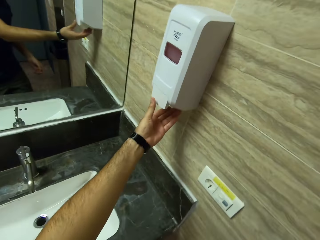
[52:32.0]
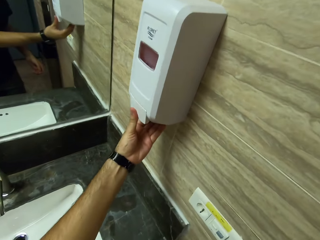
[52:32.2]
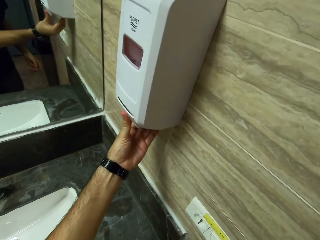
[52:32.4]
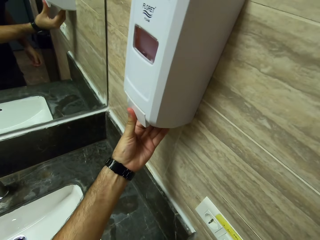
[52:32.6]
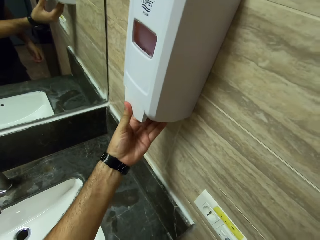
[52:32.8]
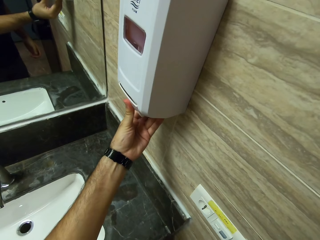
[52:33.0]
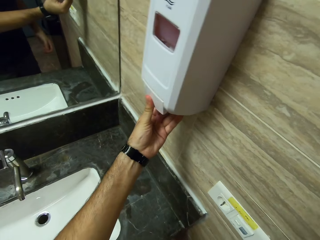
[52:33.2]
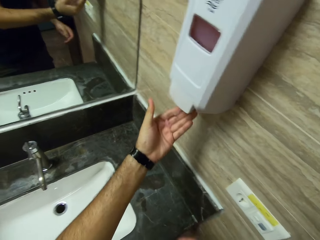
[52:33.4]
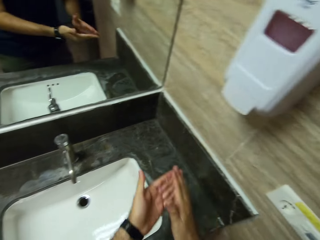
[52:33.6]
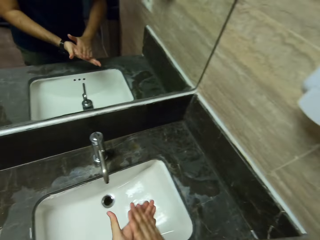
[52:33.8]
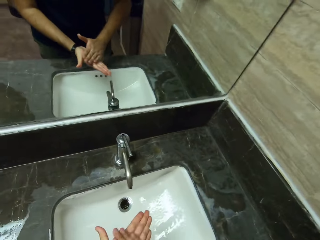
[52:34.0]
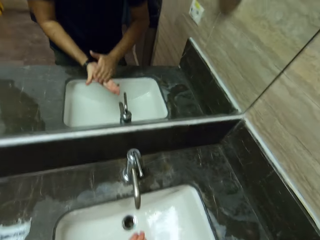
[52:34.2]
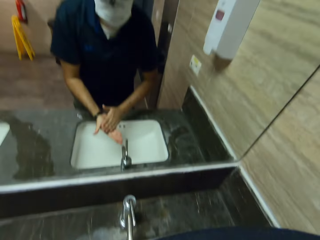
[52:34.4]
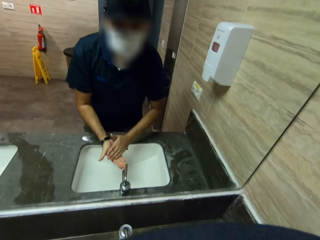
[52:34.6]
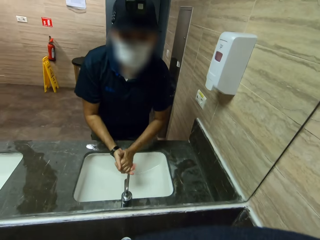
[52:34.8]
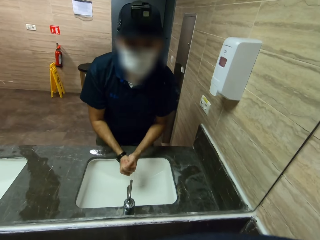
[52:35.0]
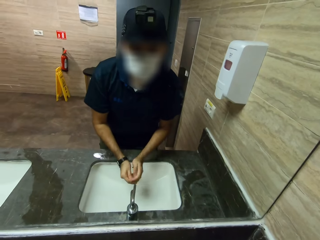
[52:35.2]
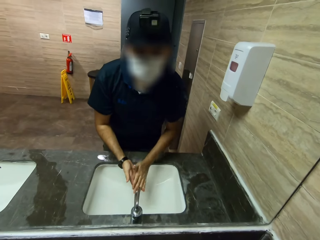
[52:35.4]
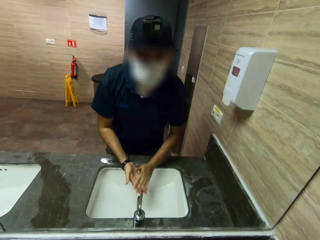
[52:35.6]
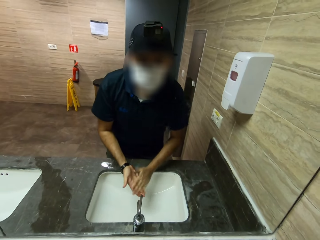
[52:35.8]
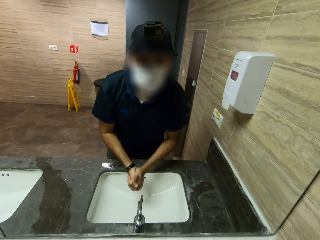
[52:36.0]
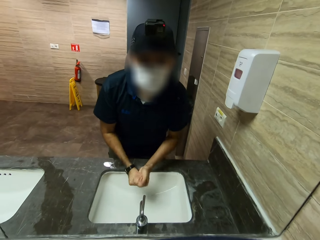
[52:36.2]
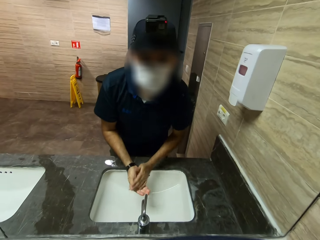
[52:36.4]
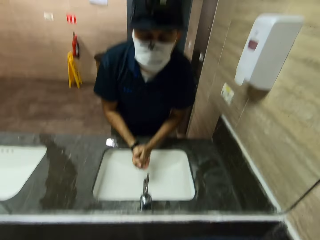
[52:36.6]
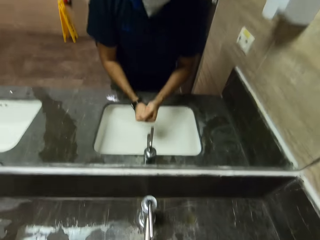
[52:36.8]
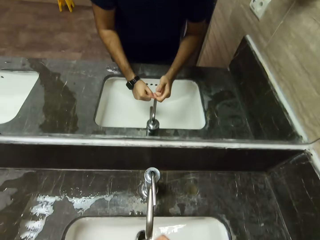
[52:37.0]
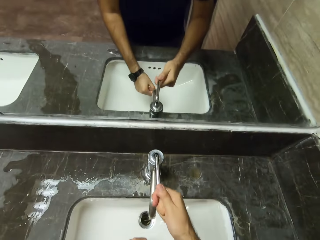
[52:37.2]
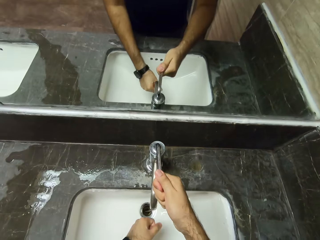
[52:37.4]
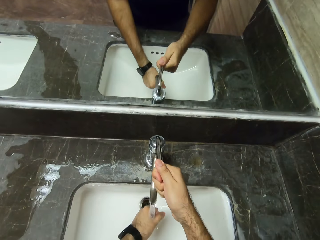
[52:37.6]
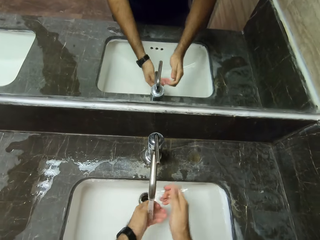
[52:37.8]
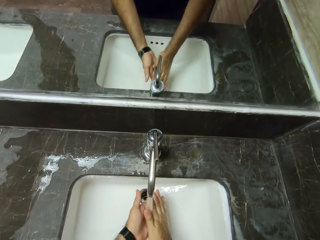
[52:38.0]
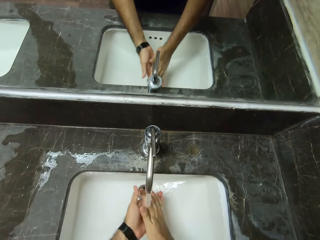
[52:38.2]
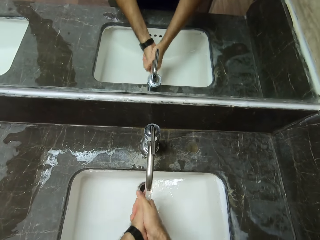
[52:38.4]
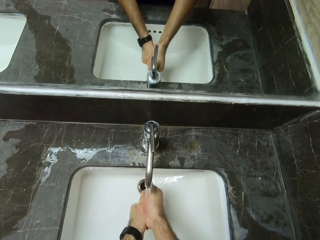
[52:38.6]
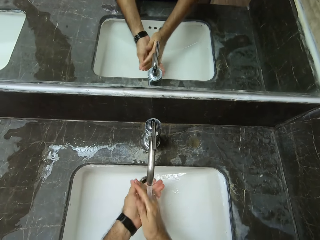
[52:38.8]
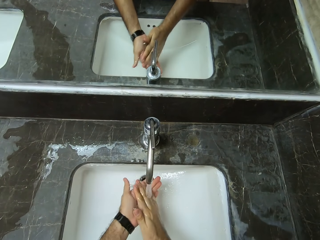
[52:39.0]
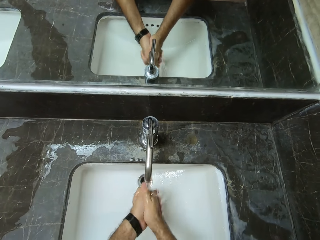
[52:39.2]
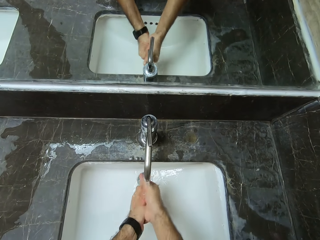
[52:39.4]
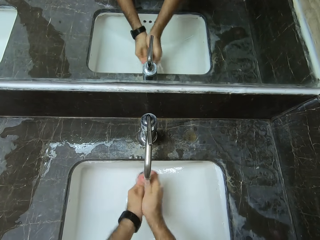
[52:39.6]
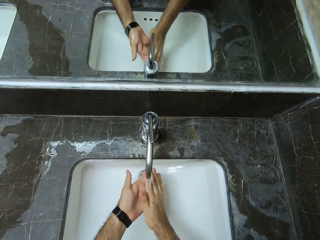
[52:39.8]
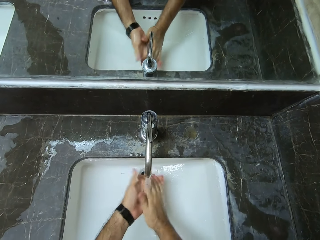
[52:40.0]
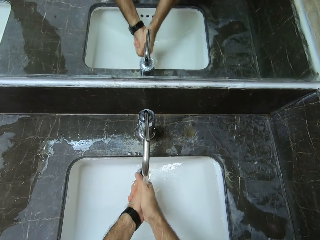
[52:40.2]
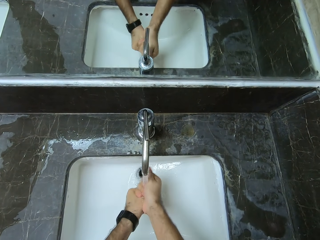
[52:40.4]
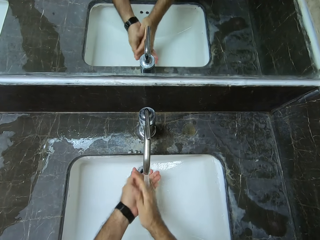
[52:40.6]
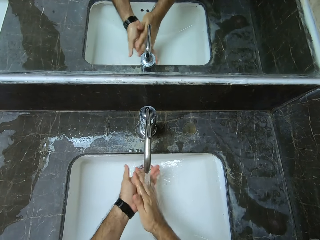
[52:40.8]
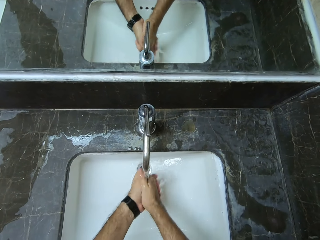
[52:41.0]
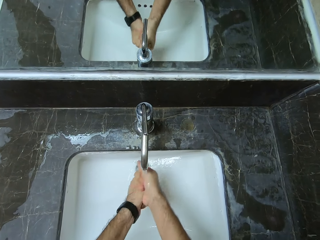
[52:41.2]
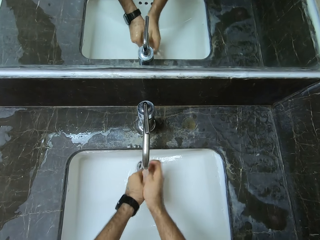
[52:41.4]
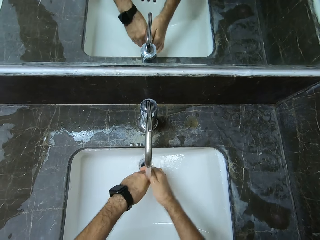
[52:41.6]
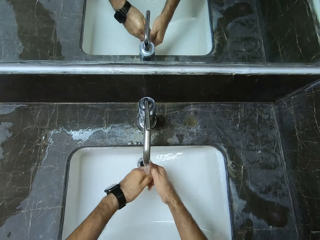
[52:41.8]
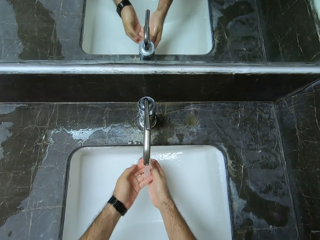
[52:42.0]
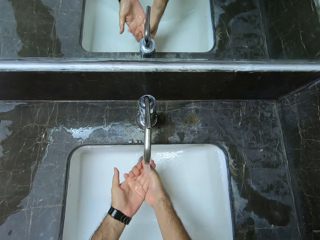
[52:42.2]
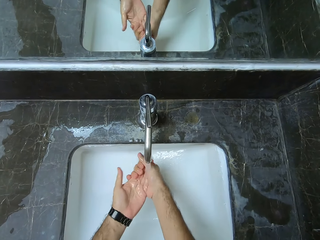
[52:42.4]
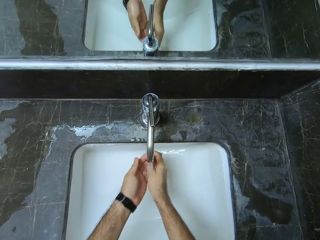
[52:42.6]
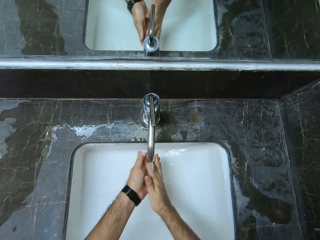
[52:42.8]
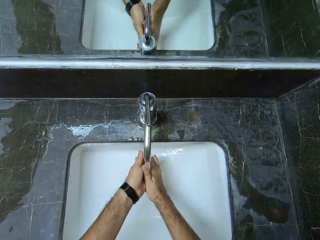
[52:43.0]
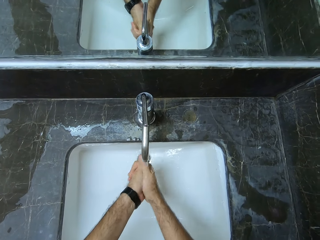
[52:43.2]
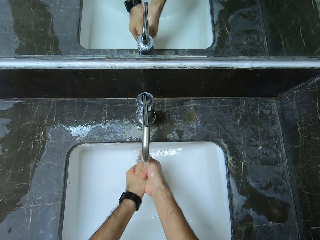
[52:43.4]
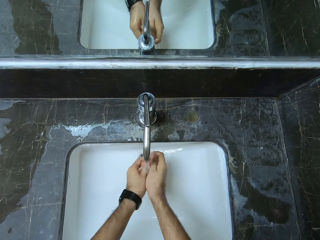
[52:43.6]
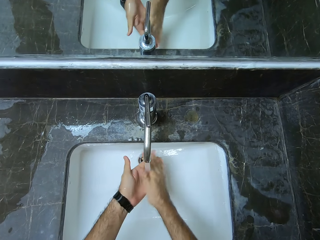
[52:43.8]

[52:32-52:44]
The camera wearer reaches out for the liquid hand wash. They rub their hand and apply the hand wash on their hands. They turn on a faucet and use running water to wash hands.

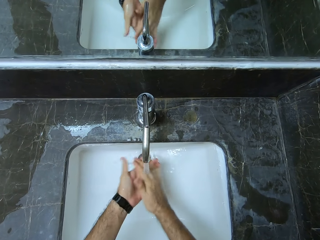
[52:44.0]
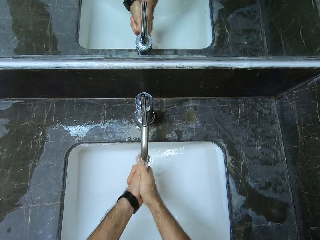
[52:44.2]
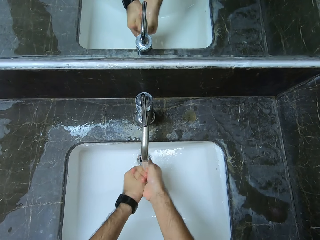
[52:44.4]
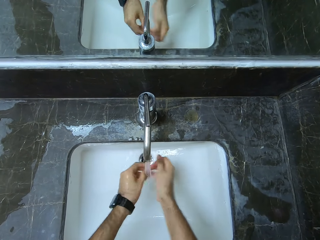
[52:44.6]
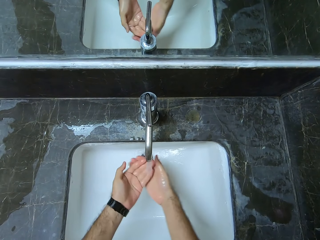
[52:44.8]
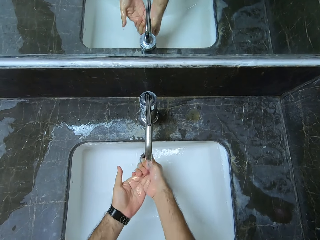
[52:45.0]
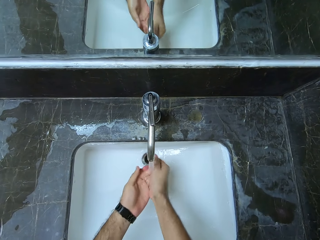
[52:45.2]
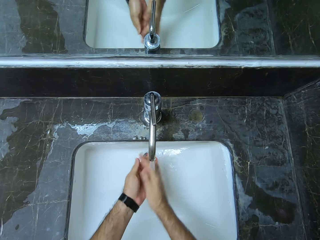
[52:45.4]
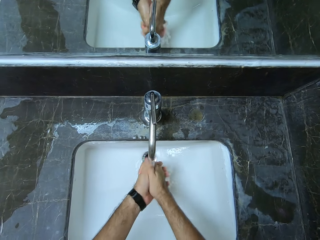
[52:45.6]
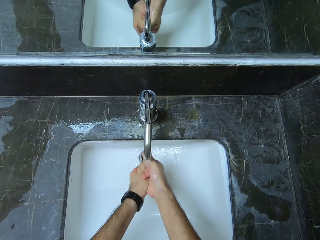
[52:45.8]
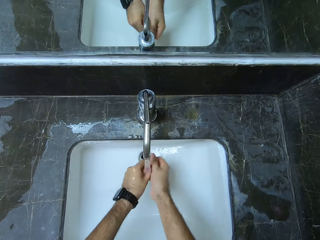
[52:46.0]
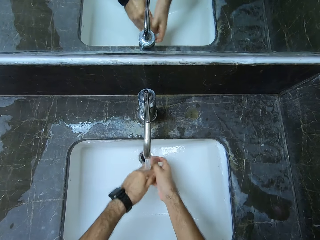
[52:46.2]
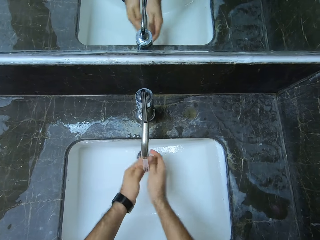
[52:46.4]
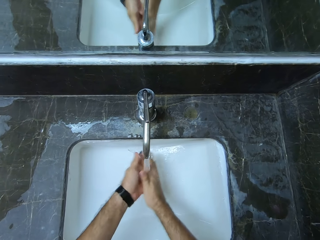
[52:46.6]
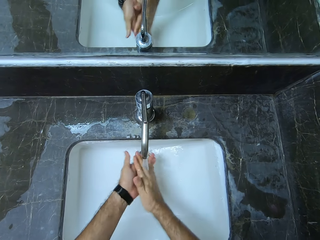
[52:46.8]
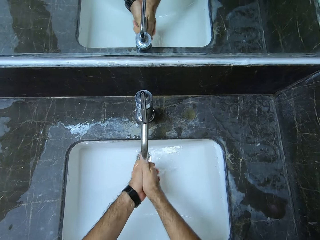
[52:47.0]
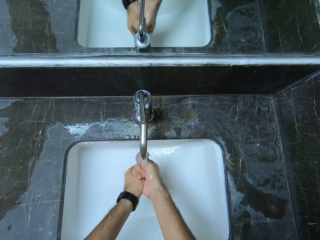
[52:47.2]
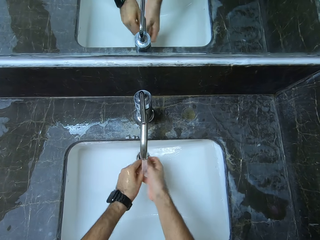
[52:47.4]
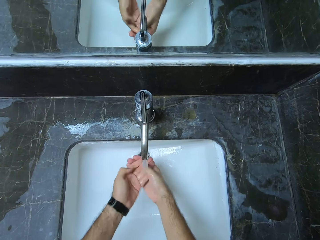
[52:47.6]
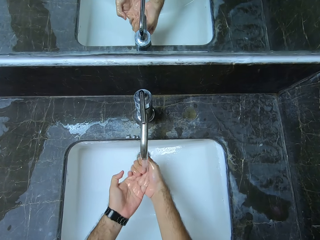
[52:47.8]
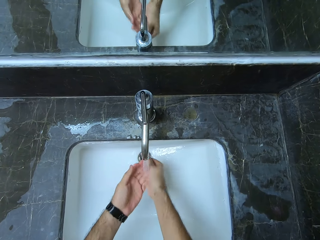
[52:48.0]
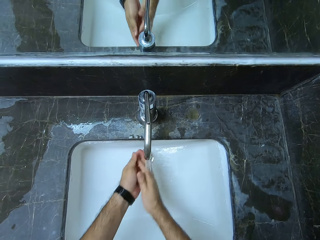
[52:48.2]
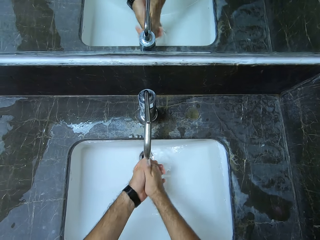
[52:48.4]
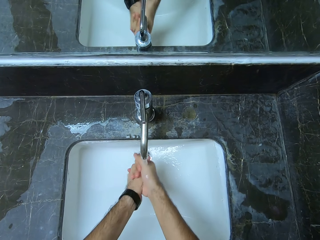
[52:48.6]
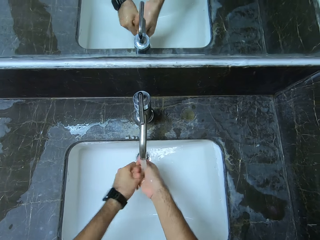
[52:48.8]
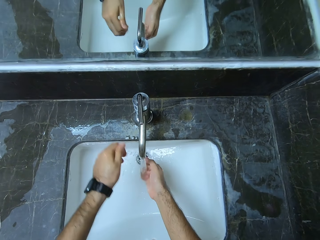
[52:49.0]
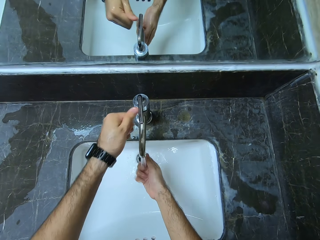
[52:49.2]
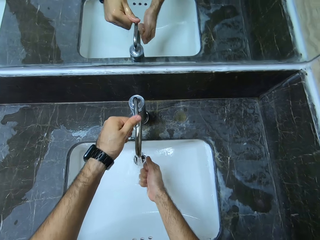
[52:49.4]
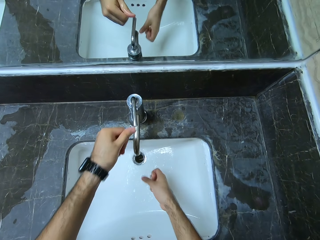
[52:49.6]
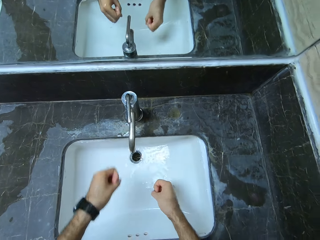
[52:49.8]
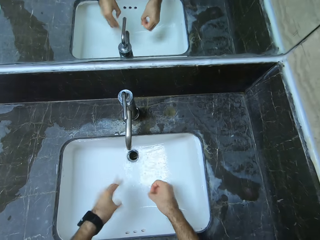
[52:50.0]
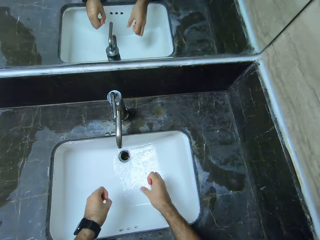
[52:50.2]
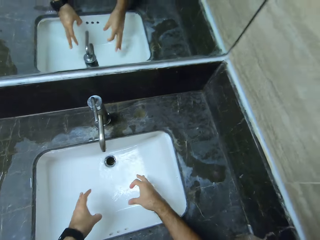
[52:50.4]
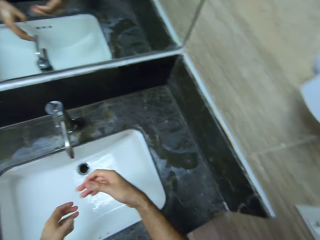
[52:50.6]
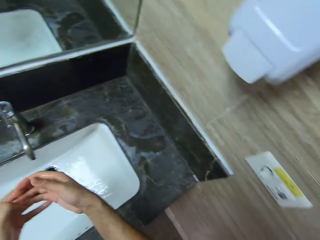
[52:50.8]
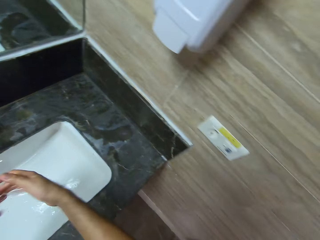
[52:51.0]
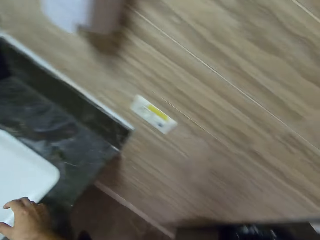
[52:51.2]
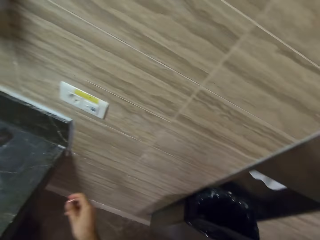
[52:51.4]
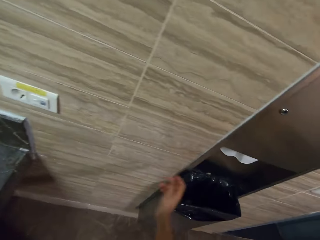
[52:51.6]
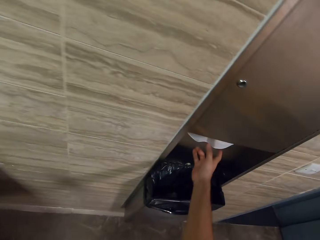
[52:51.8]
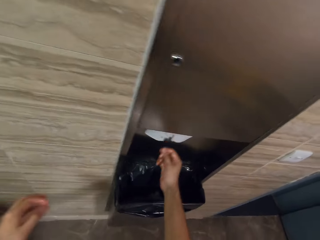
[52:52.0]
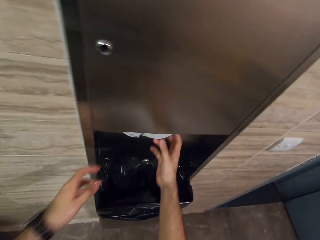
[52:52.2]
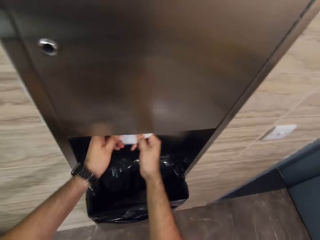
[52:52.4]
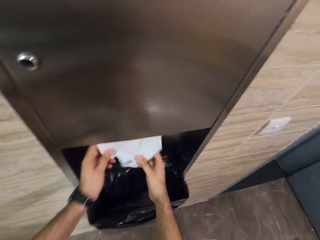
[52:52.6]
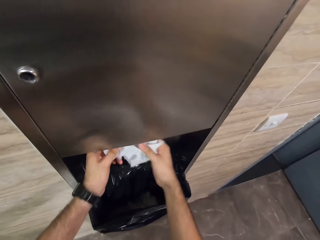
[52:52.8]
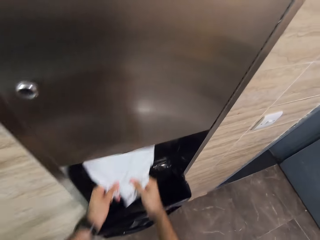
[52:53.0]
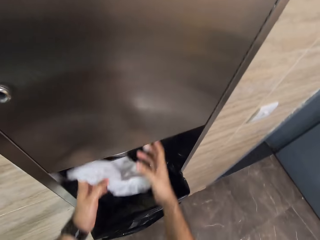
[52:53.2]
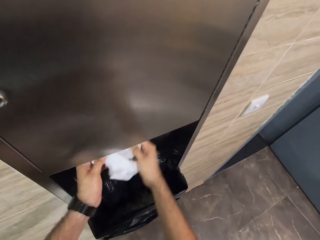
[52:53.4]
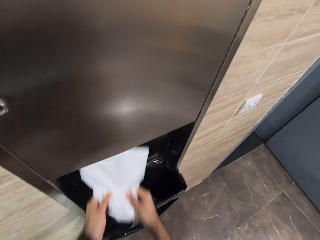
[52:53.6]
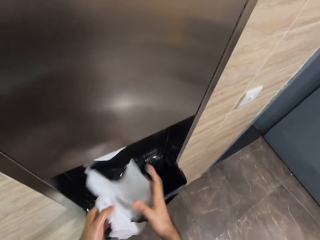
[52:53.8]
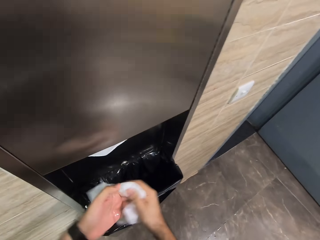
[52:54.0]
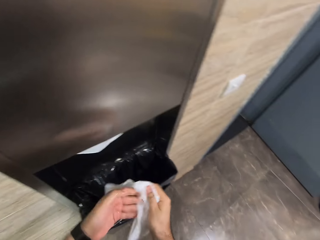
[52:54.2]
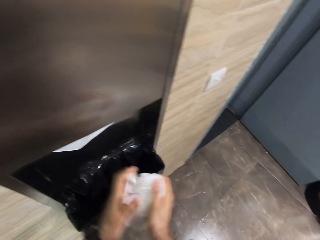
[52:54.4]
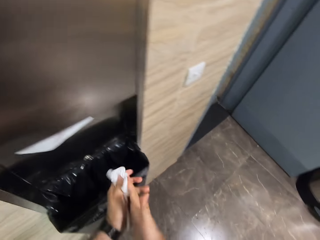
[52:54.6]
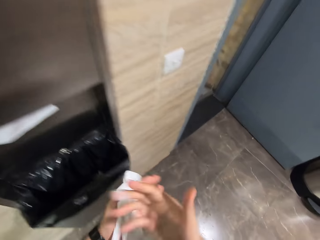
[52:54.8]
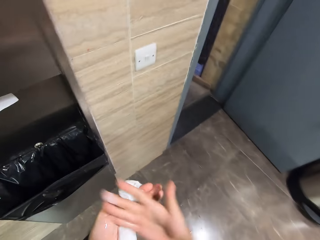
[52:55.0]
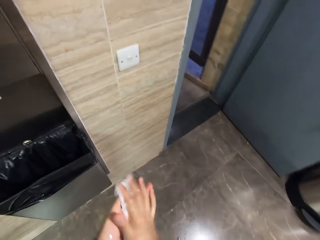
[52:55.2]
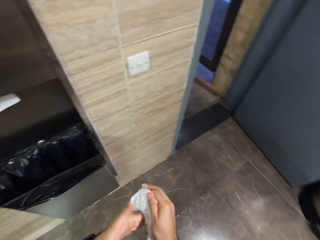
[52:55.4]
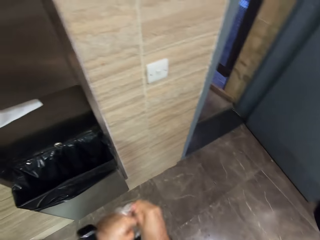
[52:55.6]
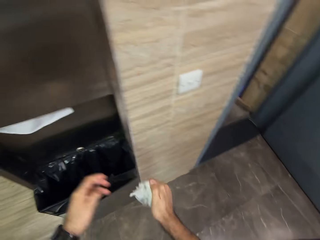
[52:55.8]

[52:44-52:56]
The camera wearer turns off the faucet. They shake off the faucet. They take a paper tissue and roll out for the tissue paper. They wipe their hands.
